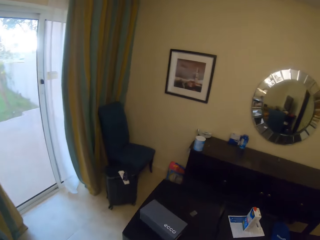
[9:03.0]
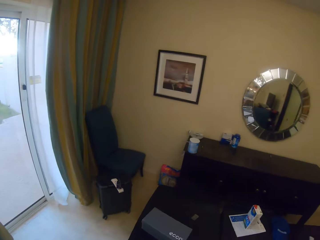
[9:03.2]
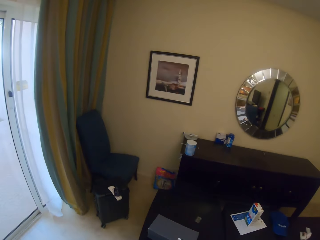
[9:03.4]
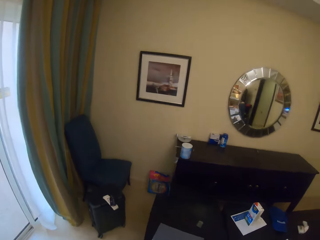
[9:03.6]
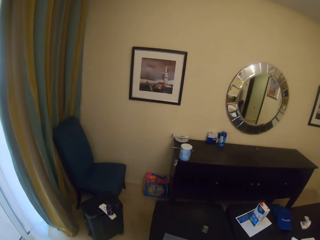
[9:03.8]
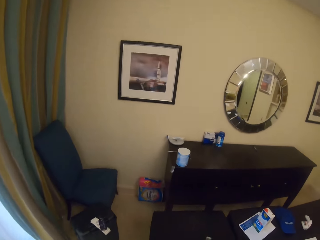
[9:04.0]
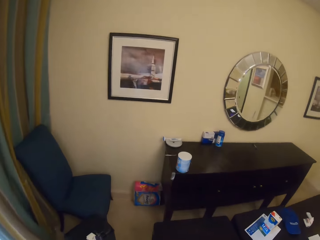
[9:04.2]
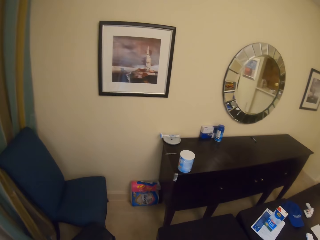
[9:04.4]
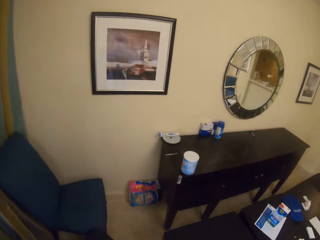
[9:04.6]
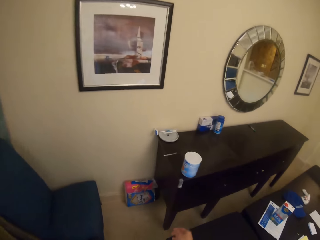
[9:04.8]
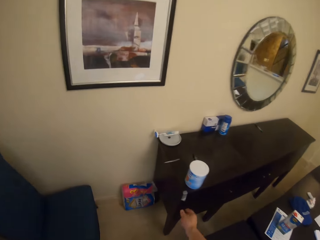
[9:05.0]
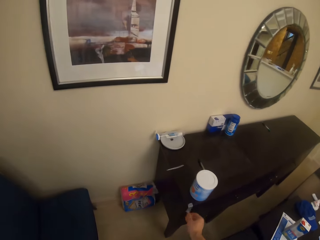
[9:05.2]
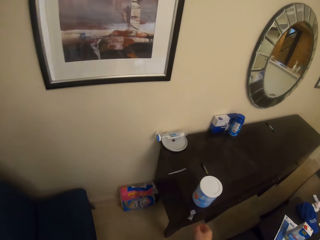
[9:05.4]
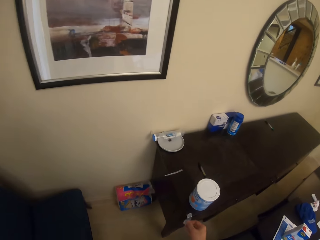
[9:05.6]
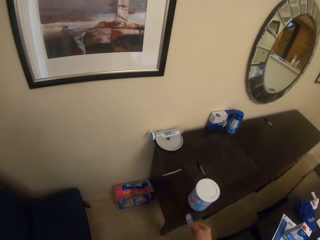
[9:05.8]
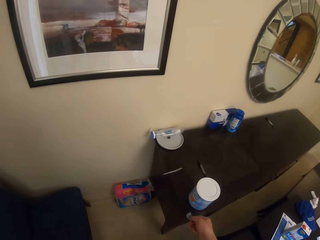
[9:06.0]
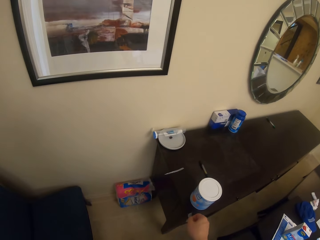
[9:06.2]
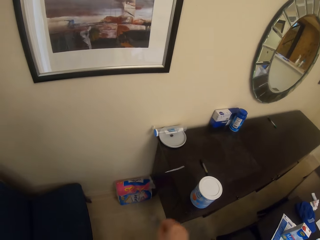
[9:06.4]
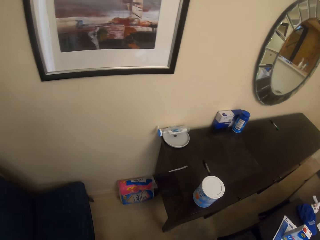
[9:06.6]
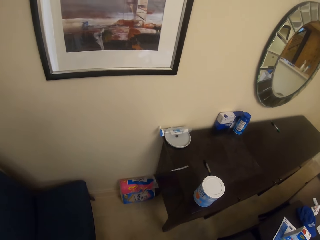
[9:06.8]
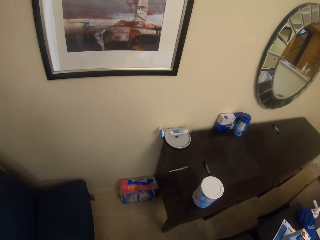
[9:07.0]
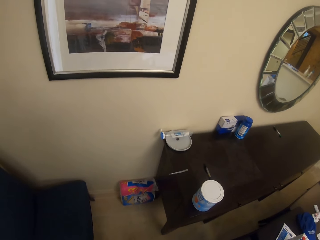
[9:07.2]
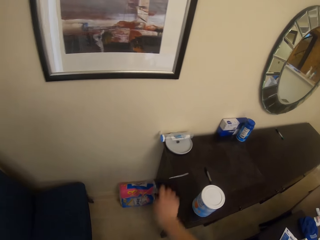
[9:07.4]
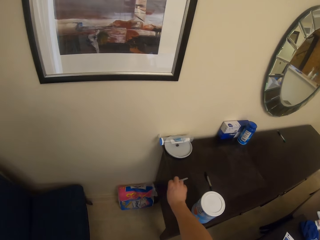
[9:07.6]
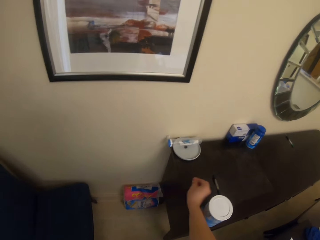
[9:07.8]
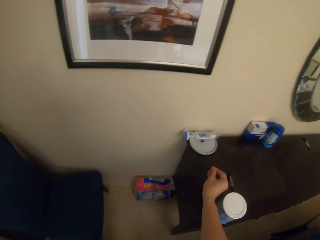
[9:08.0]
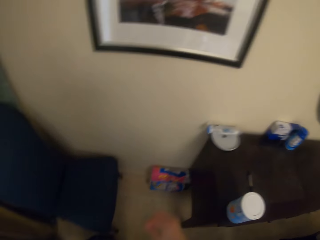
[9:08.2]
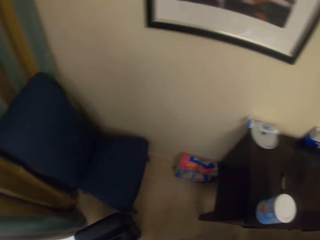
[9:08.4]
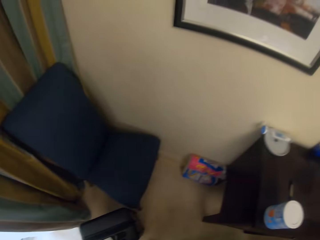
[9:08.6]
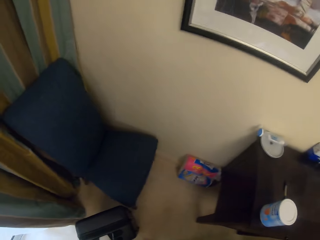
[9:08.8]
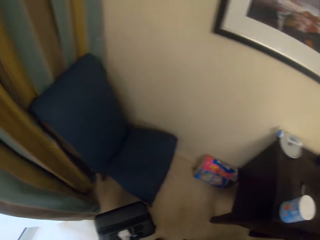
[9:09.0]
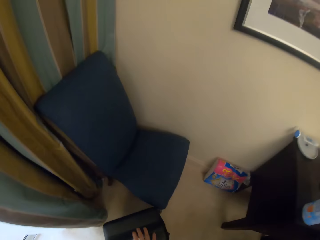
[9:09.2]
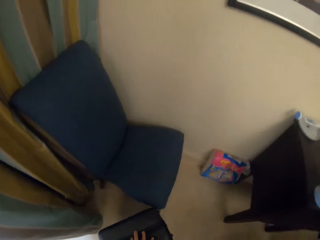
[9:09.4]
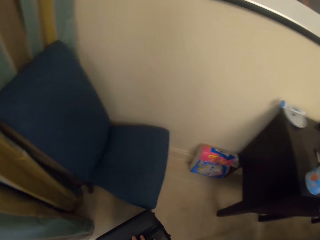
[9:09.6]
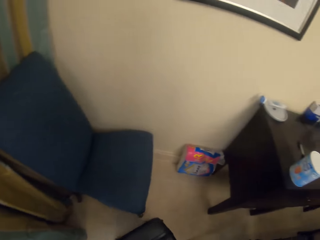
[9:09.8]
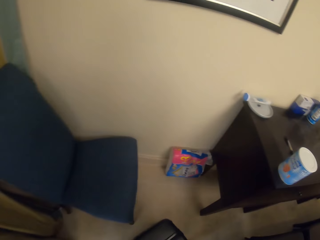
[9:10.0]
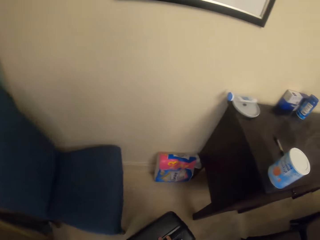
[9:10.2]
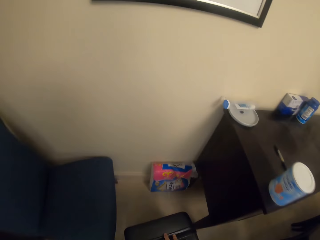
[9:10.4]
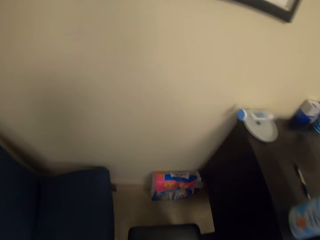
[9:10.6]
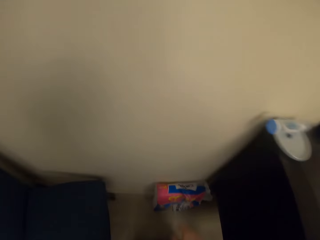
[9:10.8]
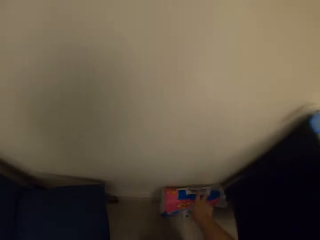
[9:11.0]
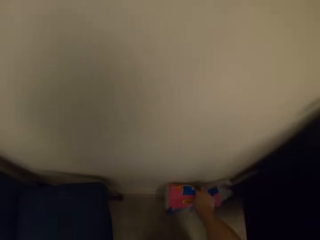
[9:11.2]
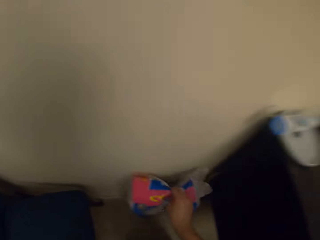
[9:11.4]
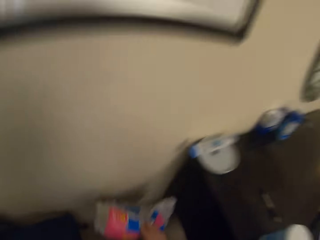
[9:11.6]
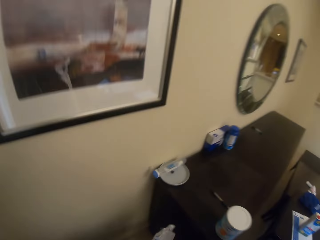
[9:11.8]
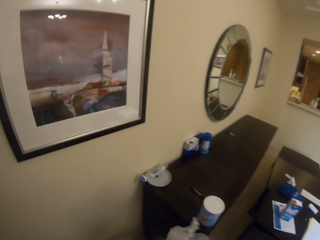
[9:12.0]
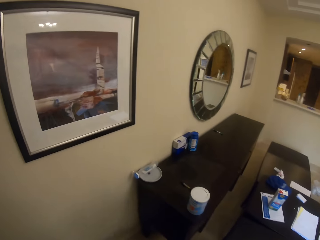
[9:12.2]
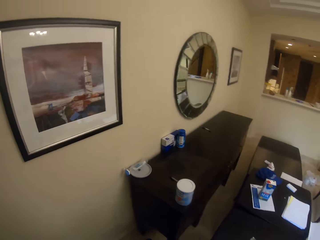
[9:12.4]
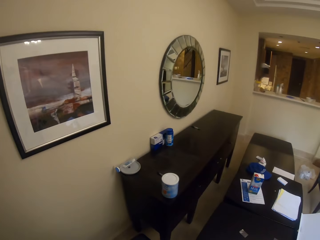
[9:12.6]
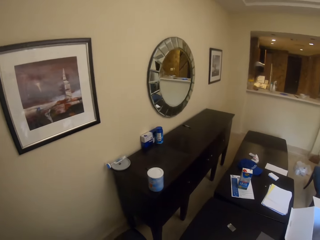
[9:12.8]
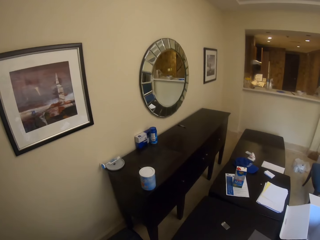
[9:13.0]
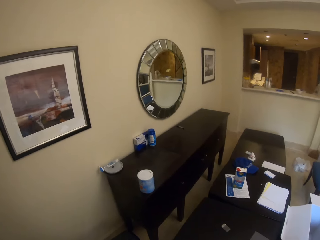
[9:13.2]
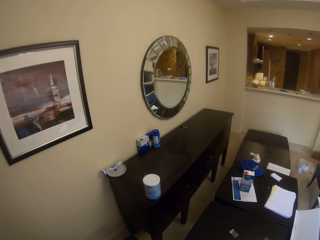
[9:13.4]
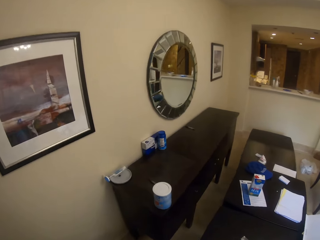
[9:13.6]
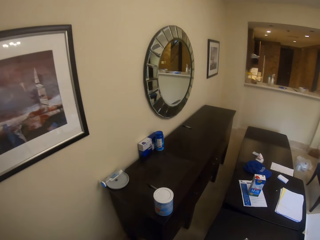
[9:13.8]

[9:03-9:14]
The camera wearer walks left. They remove a masking tape. They remove the masking tape again. They push something. They pick up a paper of tissue rolls.

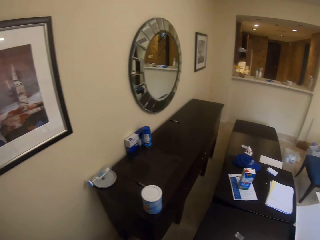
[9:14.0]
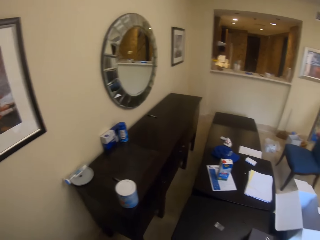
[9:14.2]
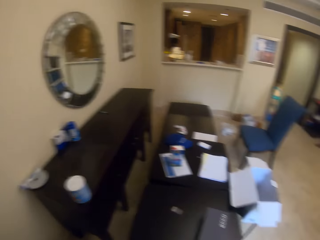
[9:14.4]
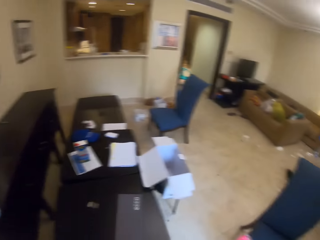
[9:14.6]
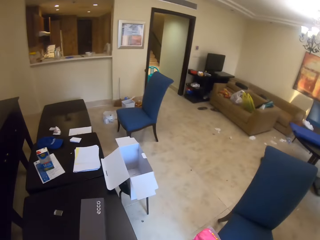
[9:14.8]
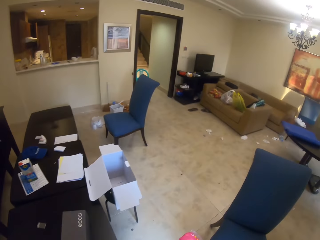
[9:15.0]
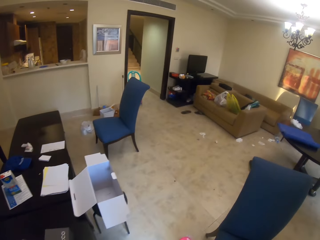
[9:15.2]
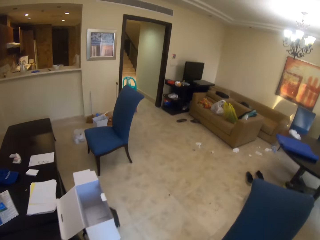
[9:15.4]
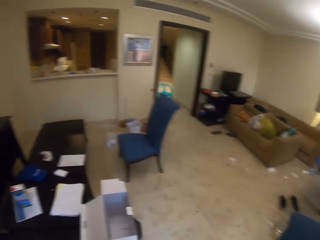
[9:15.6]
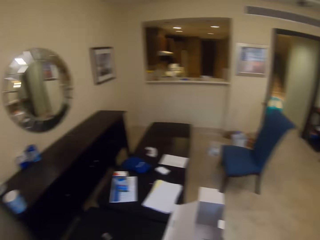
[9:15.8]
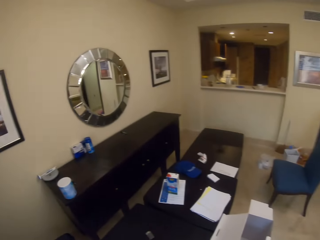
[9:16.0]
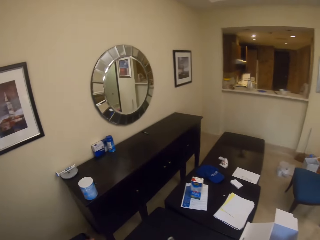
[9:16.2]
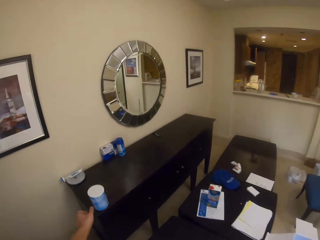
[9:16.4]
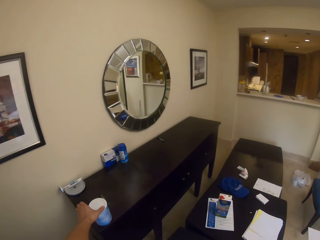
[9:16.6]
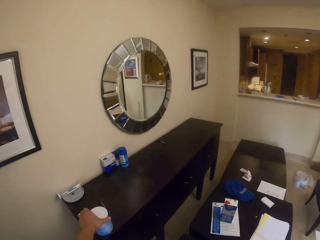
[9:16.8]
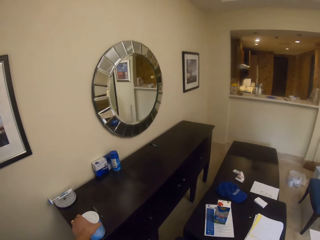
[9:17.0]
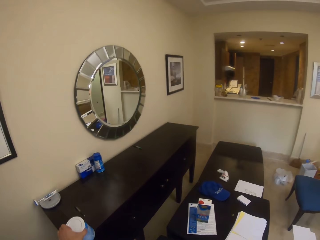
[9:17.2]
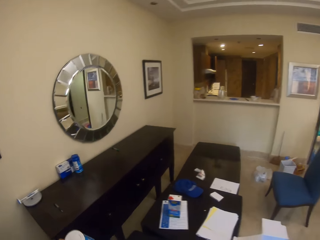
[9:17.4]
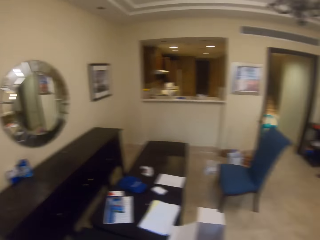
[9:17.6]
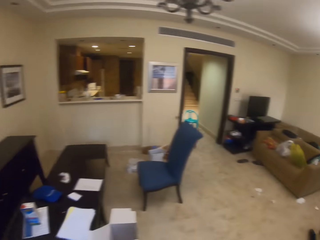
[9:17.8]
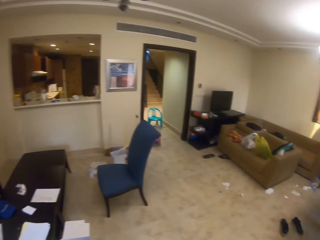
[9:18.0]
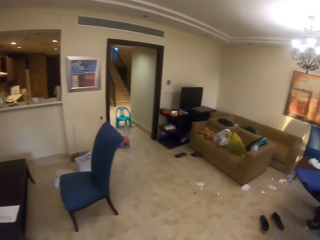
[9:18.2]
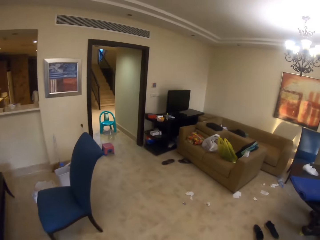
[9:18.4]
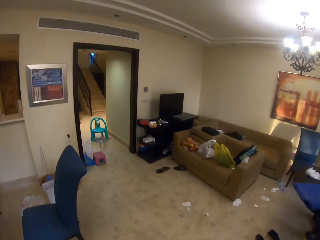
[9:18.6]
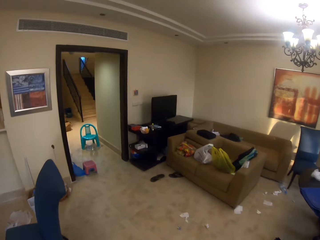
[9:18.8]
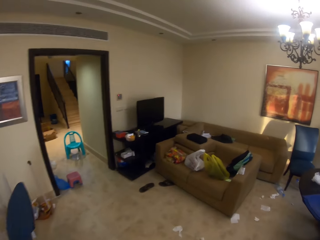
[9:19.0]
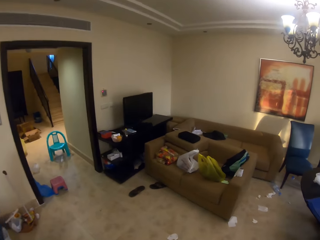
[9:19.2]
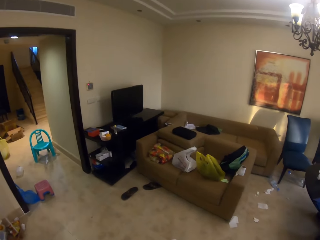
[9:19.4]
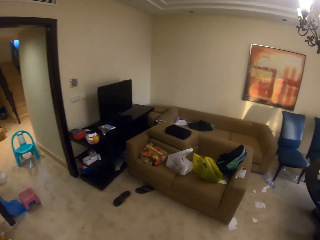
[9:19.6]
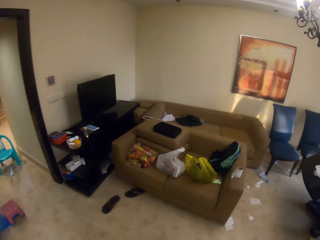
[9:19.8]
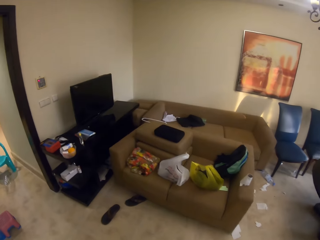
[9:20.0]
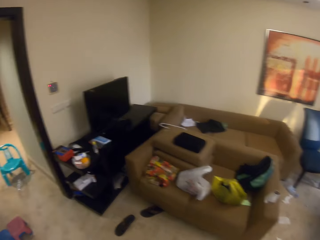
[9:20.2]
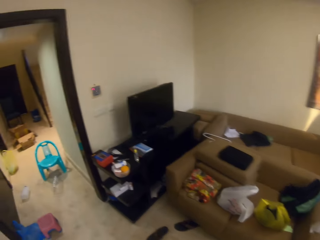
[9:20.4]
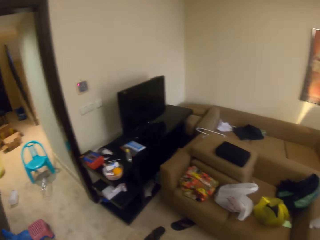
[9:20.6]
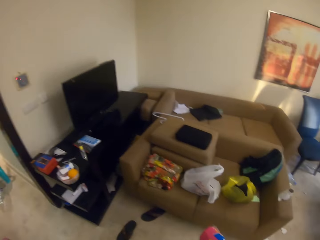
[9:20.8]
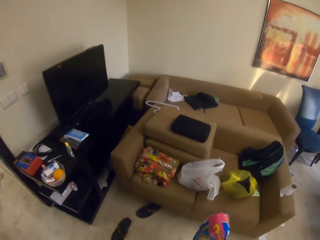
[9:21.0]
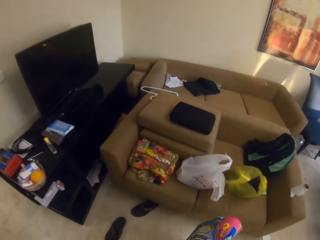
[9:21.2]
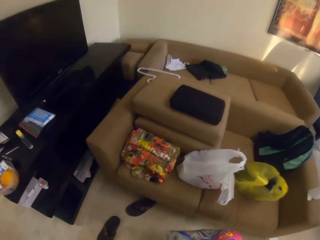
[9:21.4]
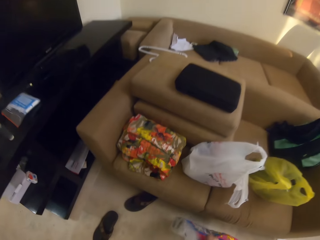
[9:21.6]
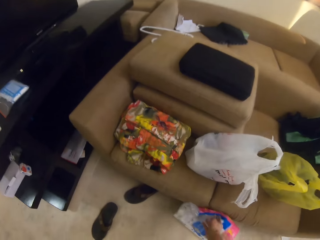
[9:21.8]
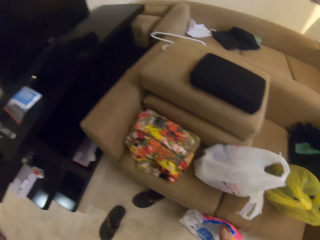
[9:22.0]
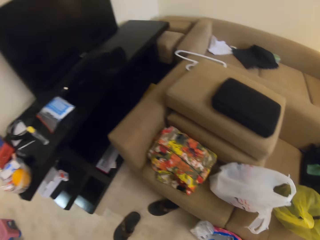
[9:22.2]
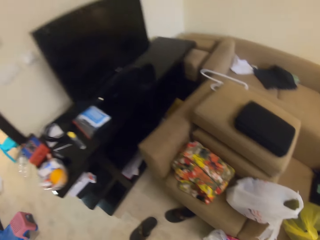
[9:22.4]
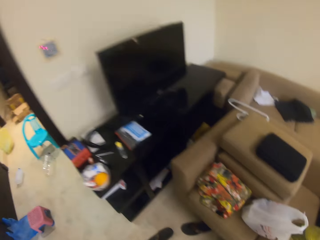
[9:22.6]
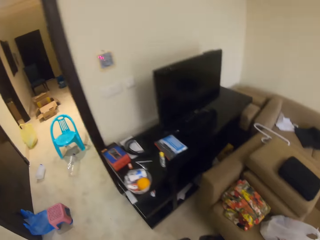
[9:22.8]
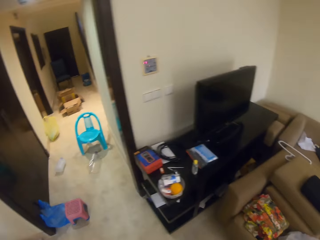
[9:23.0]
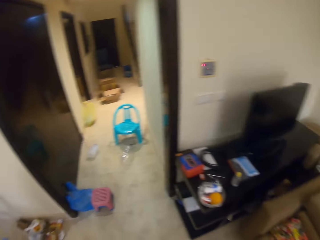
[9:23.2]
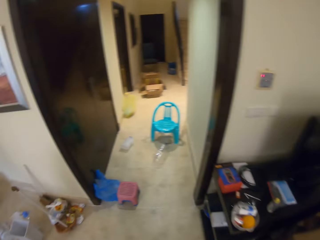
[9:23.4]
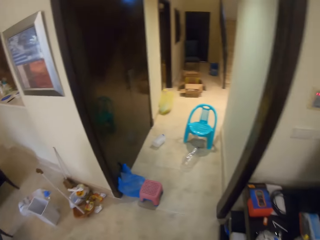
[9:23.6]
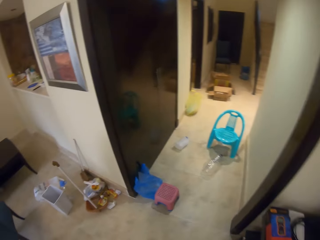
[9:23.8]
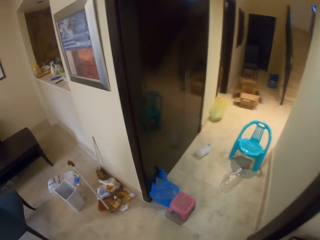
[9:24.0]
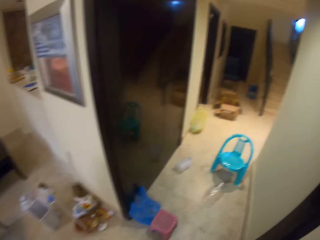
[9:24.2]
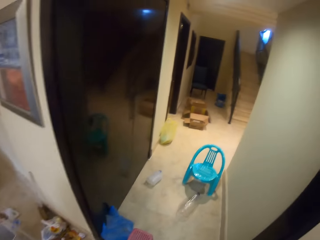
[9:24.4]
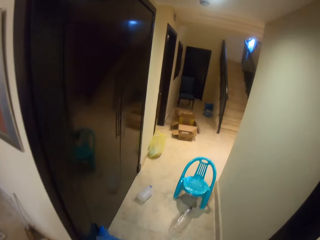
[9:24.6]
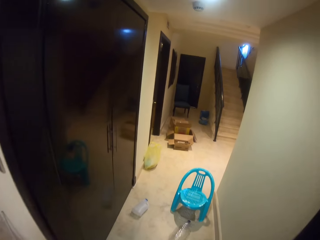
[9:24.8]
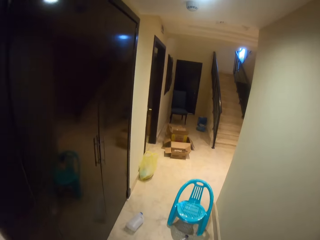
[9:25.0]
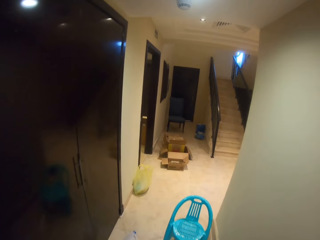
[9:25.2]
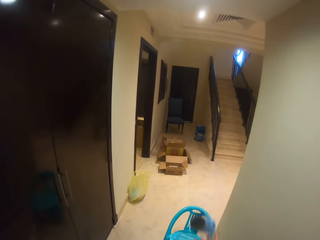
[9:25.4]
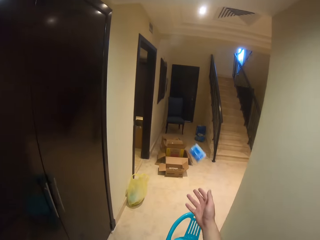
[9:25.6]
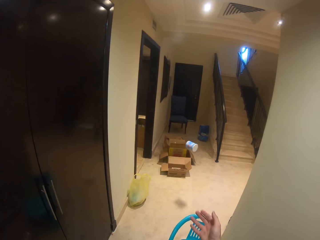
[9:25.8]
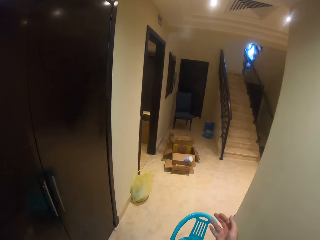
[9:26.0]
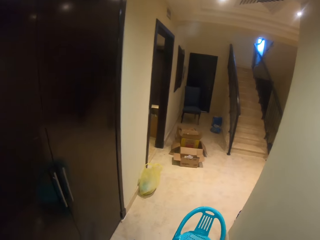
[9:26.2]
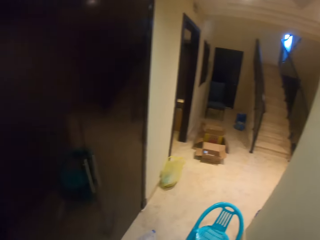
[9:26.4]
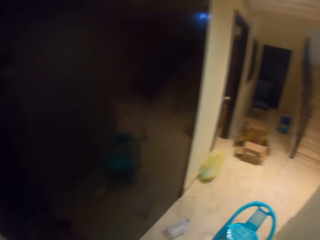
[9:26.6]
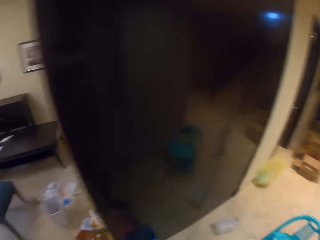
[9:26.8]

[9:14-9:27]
The camera wearer turns right. They turn left. They pick up a container on top of the table. They walk in the room. They place the paper on the floor. They throw the container into a carton box. They walk in the room.
